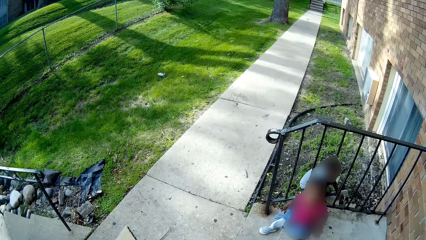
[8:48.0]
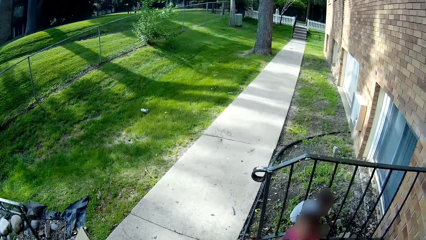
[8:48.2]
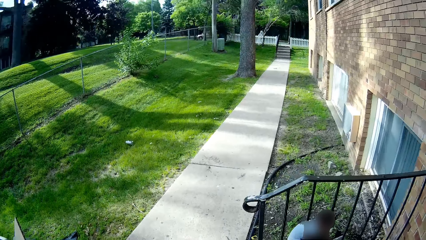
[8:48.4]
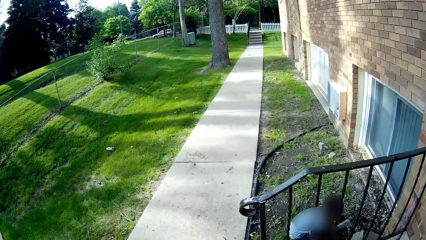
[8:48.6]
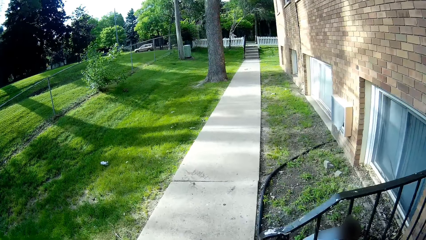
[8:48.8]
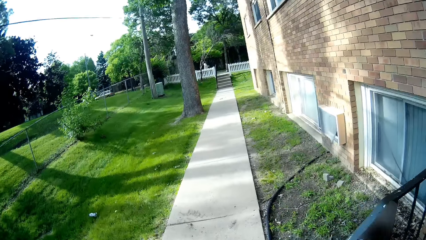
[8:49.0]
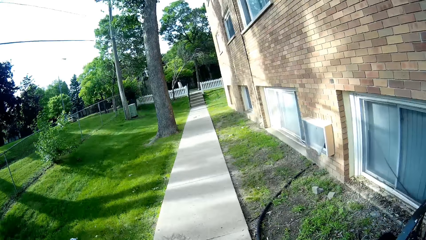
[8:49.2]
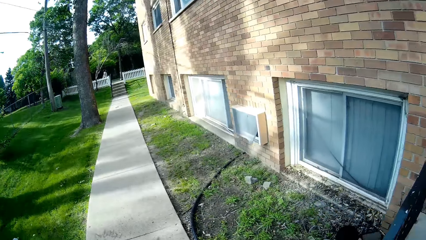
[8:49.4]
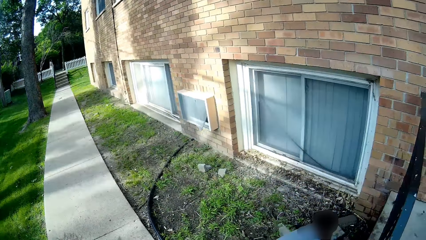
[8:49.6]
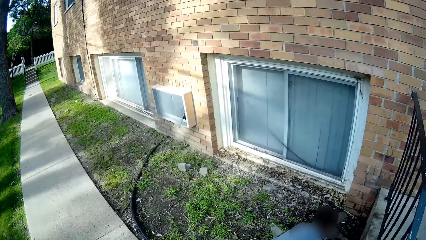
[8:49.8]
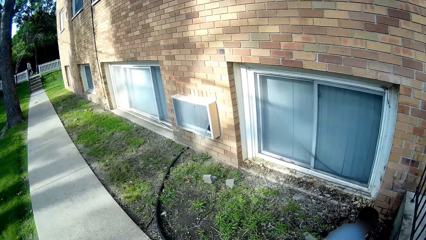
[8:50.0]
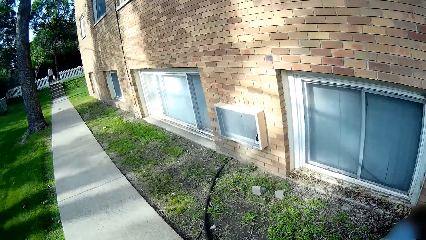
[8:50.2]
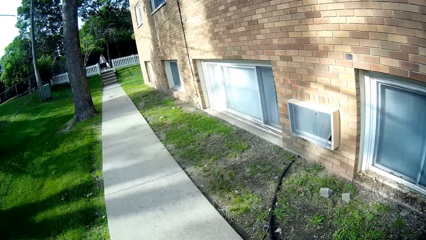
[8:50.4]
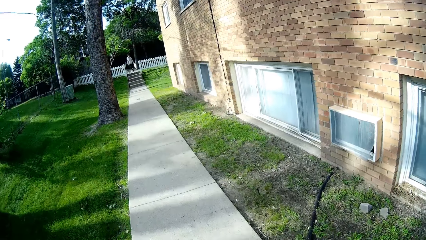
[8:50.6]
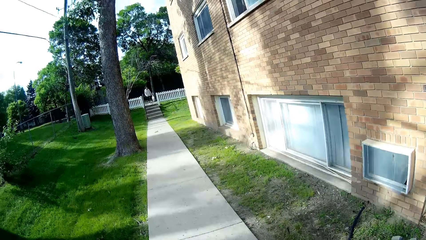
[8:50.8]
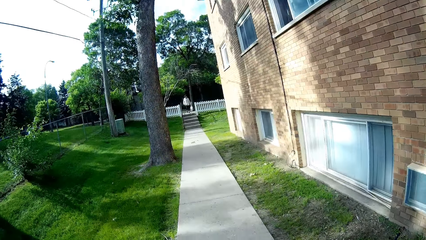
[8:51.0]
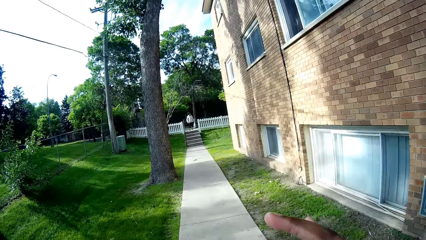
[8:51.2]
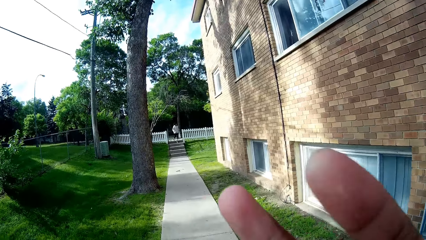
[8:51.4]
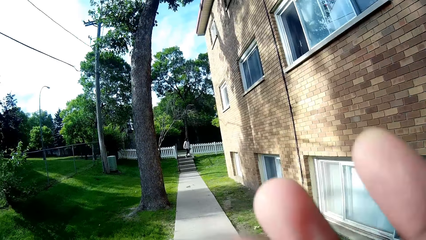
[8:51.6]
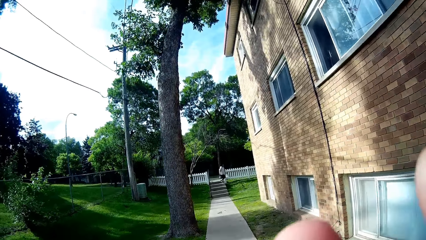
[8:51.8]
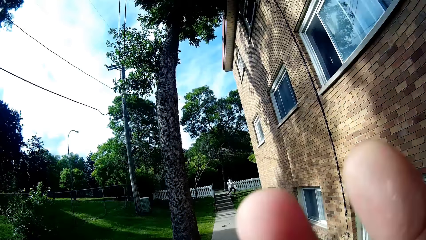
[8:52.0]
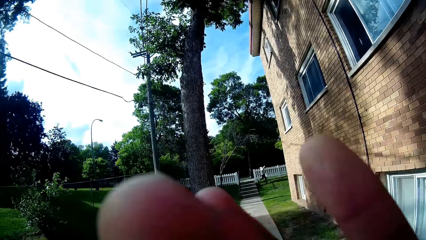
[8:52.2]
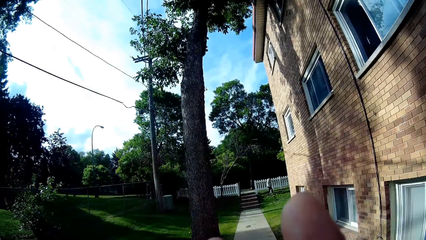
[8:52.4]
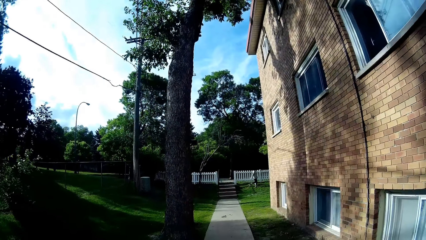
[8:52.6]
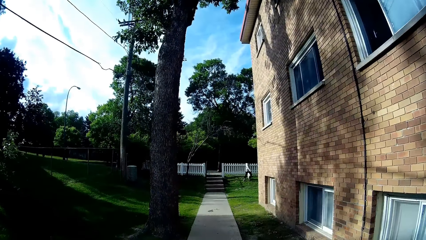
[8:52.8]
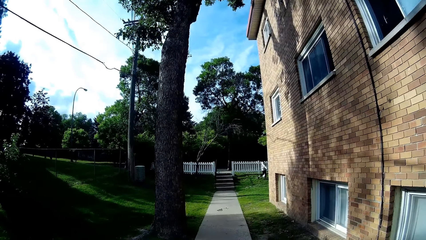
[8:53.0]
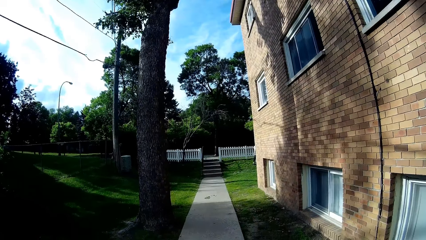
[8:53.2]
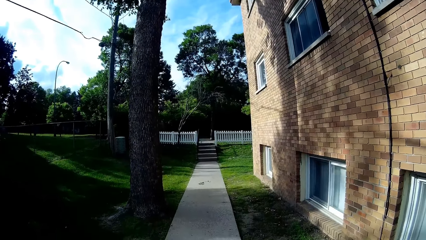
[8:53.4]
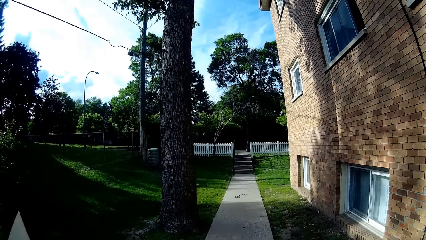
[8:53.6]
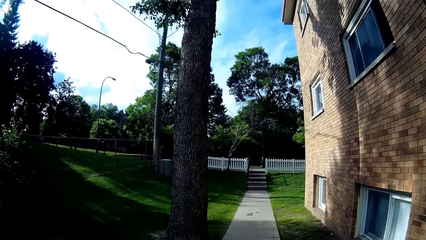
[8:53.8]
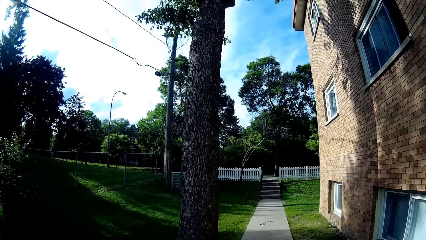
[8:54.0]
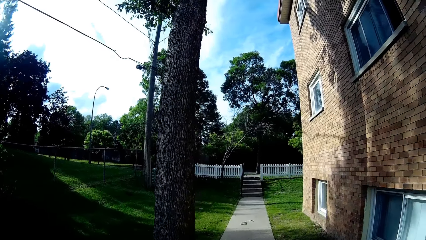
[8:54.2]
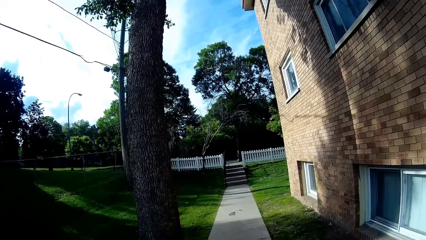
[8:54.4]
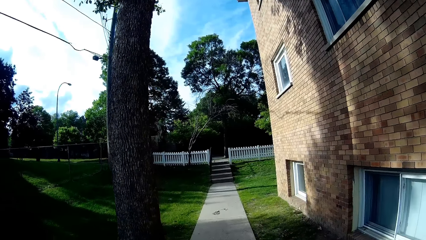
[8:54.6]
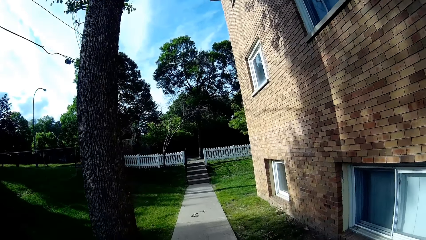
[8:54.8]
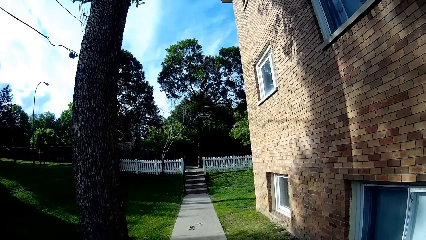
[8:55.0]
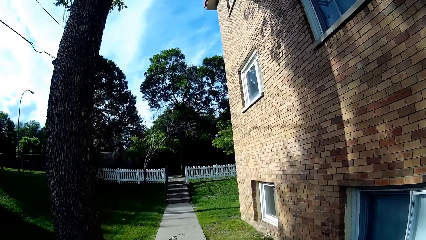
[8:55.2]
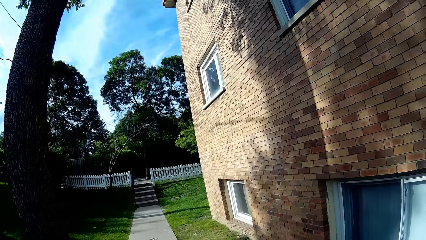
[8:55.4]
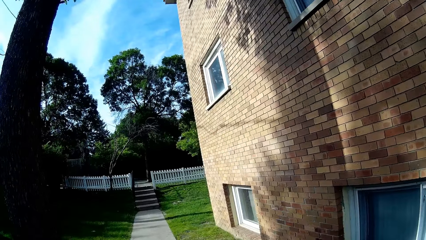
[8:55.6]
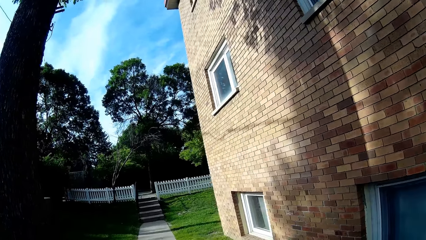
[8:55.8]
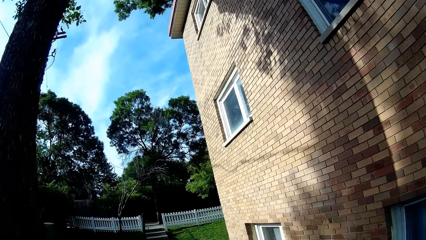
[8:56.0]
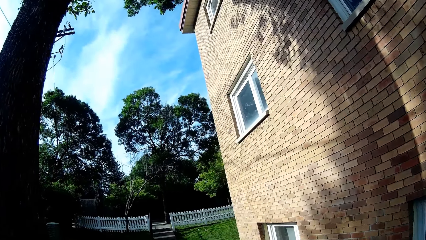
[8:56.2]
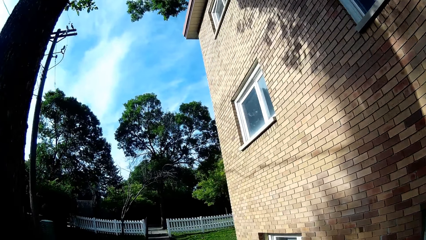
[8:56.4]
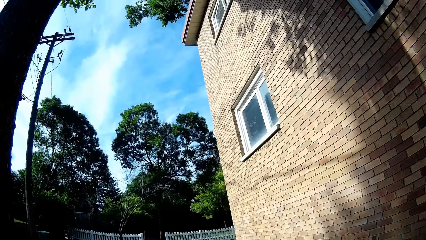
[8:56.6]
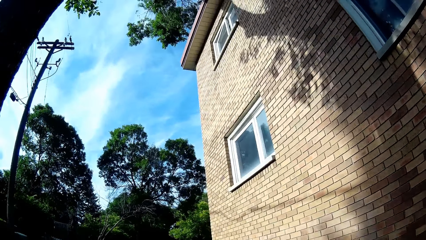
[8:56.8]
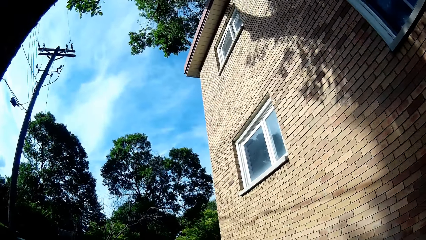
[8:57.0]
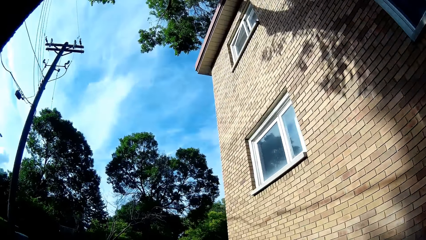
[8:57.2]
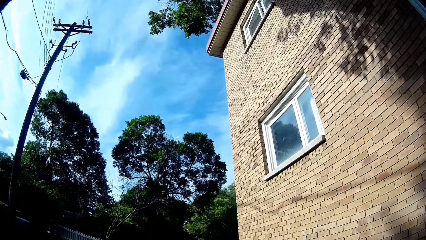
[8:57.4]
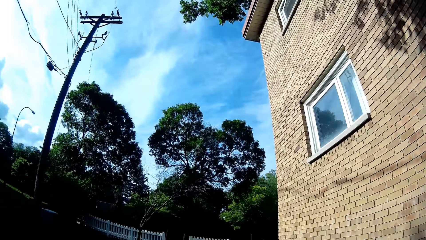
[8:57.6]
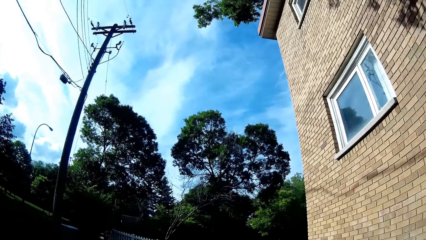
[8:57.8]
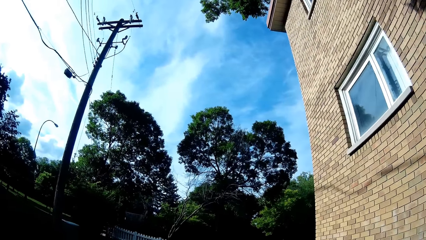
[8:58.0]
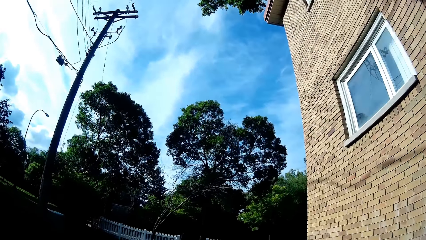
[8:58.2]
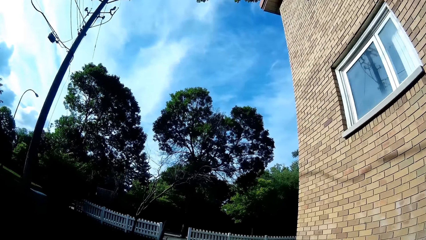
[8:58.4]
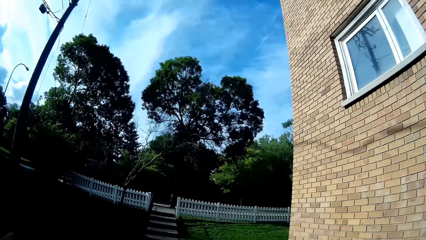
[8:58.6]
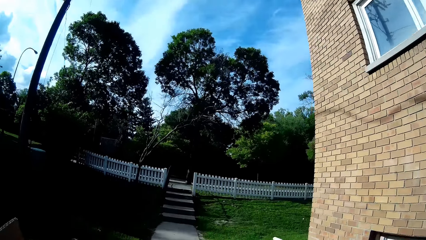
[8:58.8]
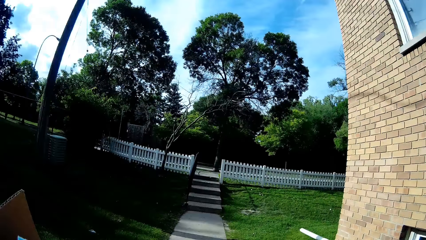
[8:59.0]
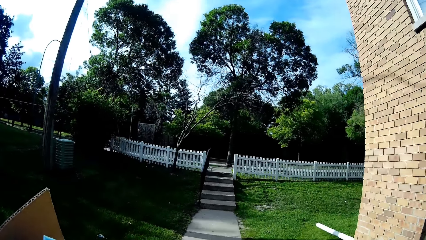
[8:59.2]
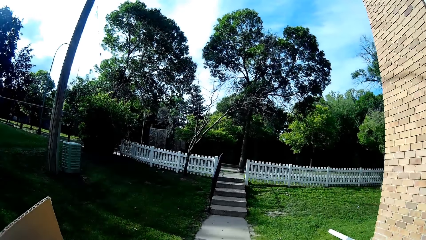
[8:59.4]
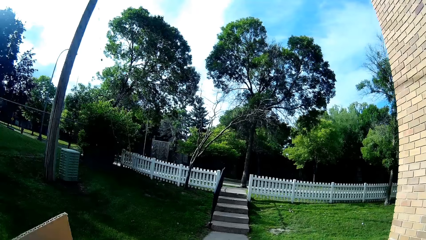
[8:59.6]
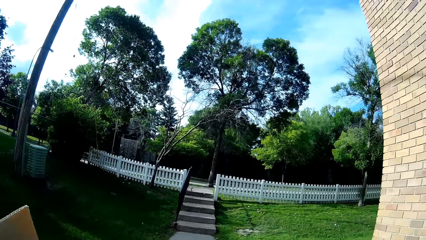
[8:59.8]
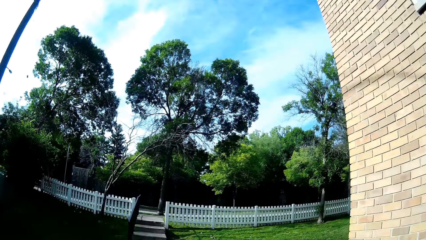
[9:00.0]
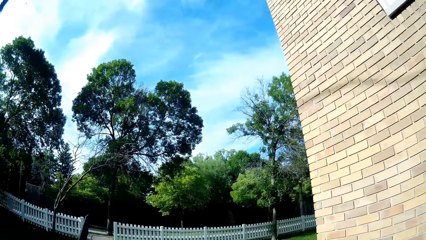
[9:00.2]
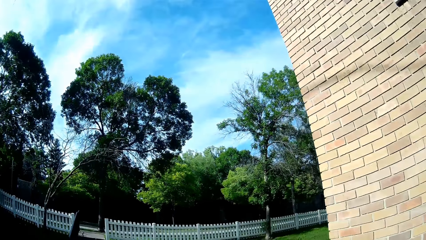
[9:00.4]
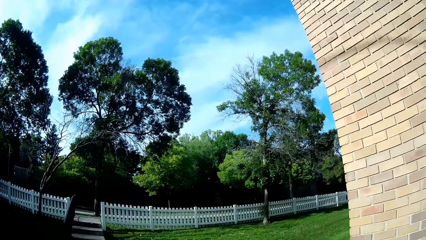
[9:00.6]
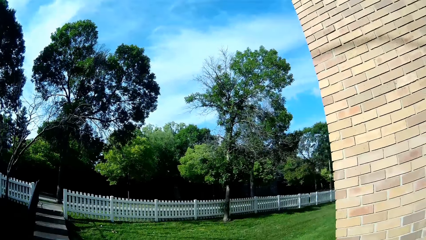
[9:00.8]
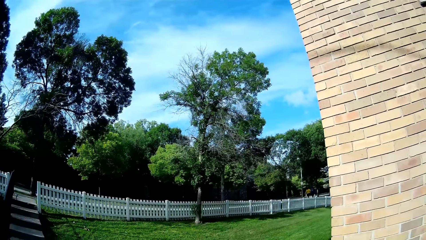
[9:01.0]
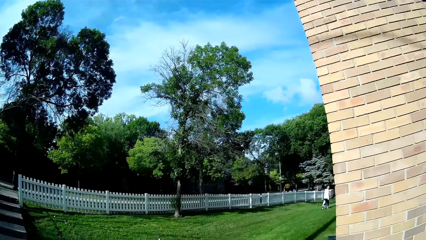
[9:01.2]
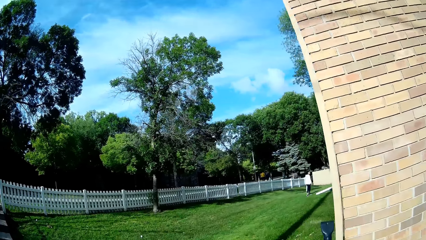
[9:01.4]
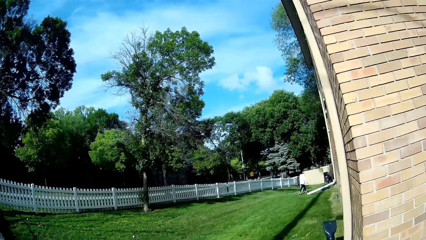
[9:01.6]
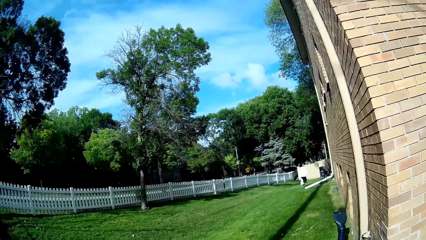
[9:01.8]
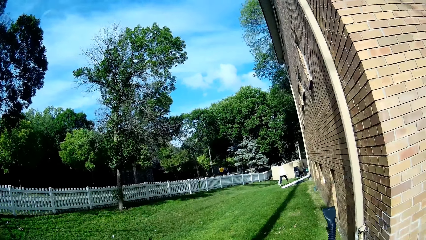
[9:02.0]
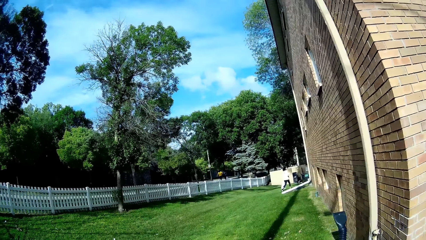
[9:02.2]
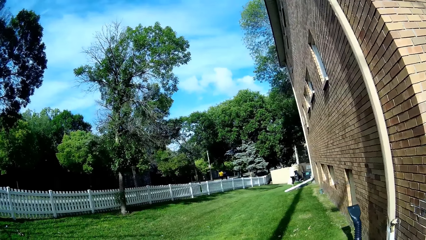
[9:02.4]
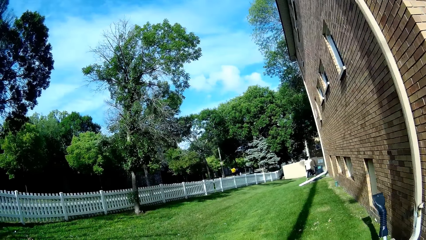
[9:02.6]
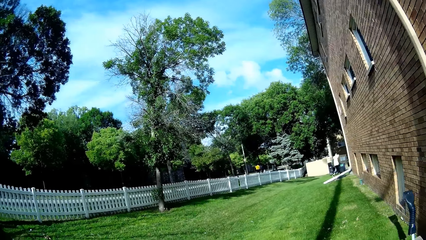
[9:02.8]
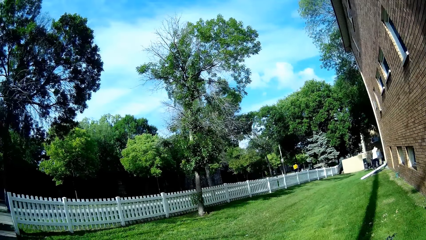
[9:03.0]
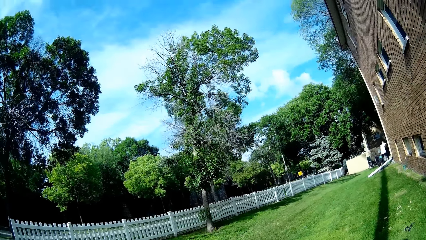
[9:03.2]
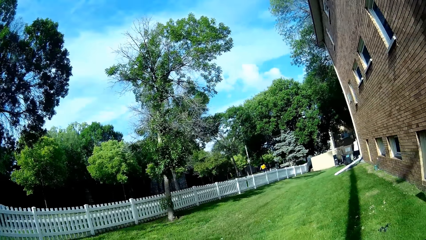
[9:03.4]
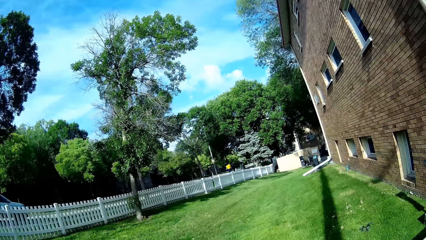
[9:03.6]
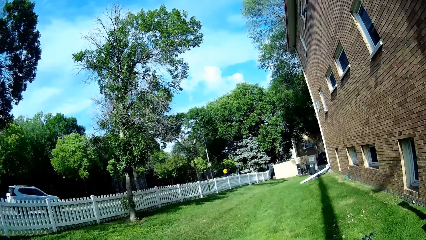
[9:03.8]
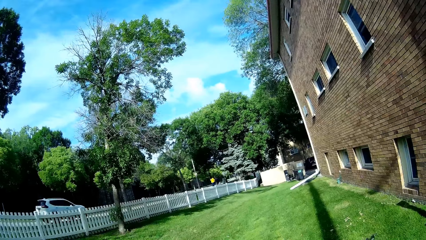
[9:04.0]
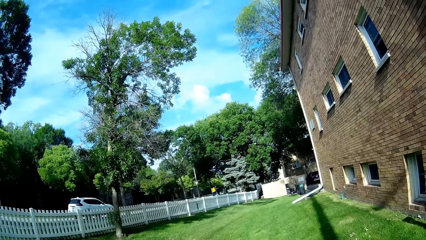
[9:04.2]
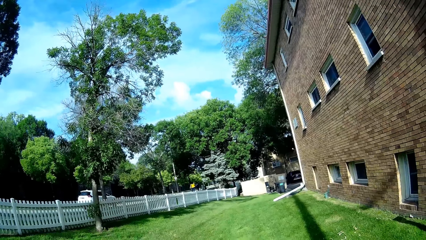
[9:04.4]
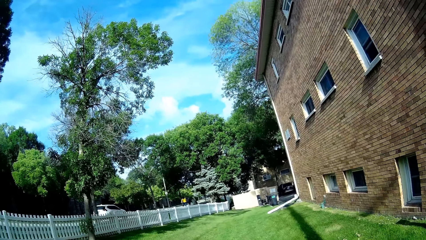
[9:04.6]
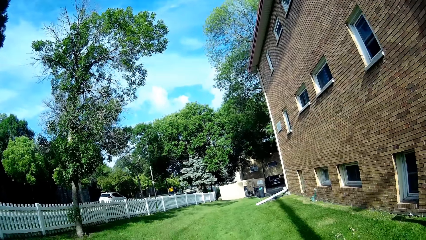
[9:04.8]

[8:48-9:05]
The camera wearer walks down the staircase to the walkway. They walk on the walkway or sidewalk. They touch something. They walk on the sidewalk.
